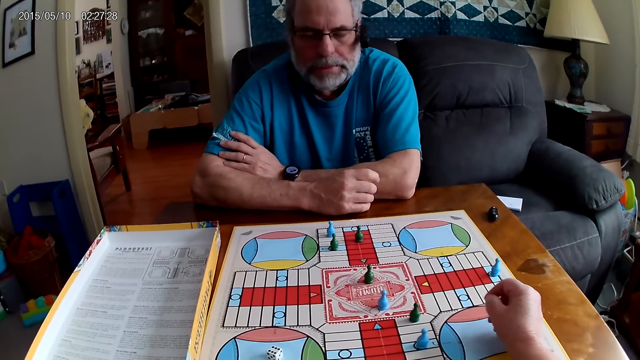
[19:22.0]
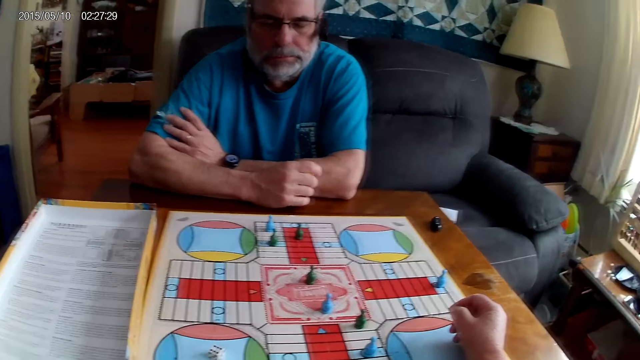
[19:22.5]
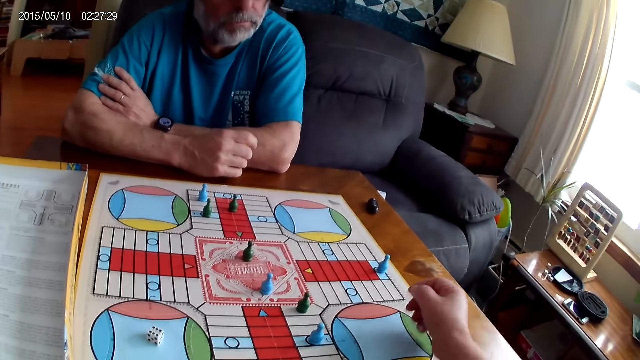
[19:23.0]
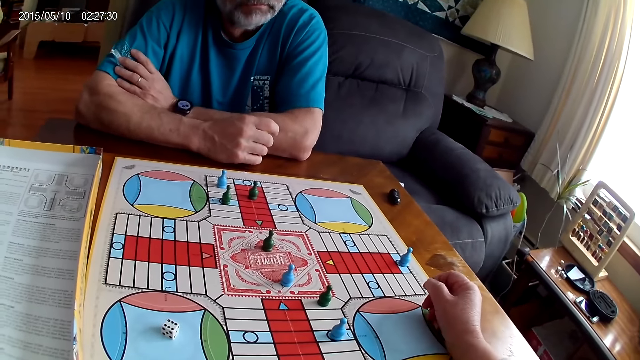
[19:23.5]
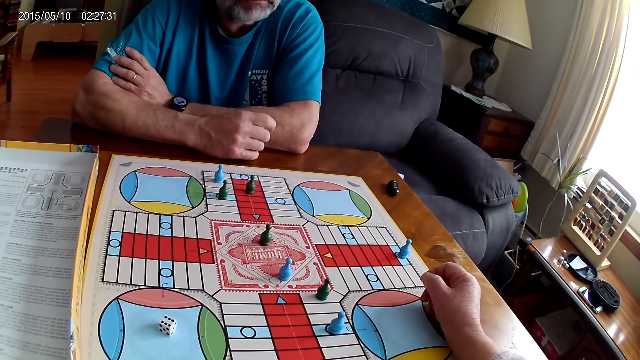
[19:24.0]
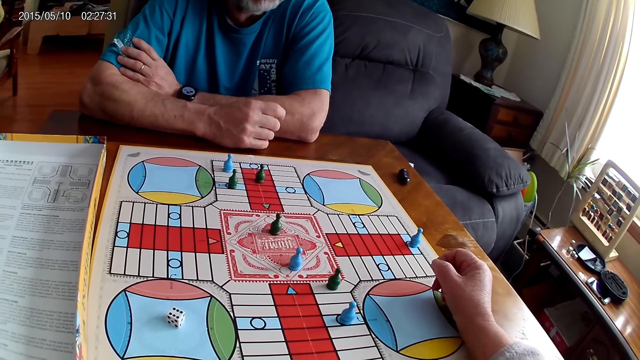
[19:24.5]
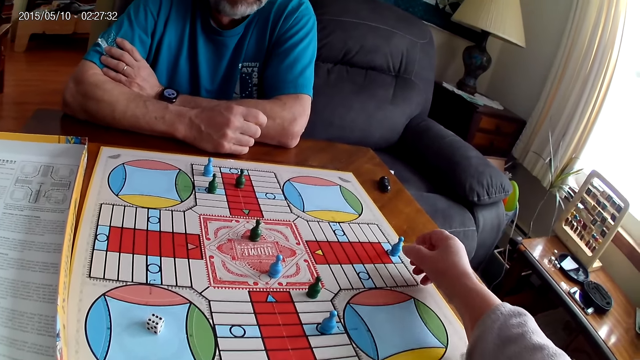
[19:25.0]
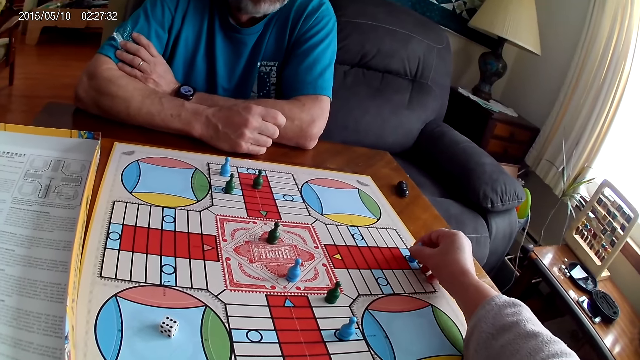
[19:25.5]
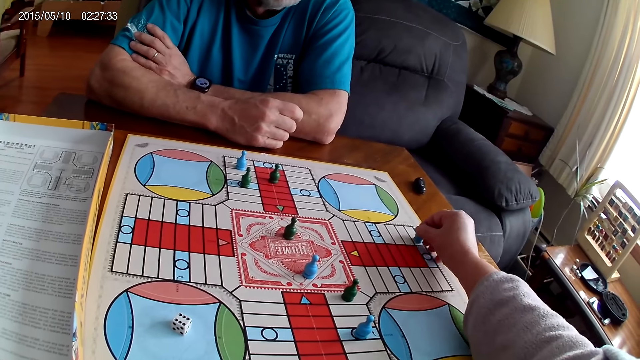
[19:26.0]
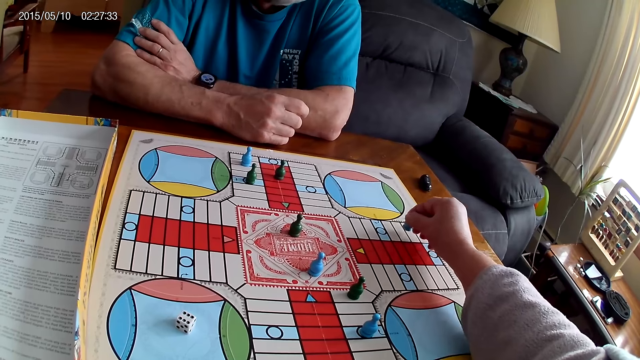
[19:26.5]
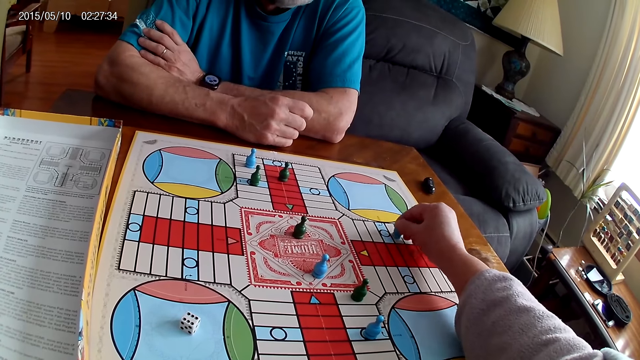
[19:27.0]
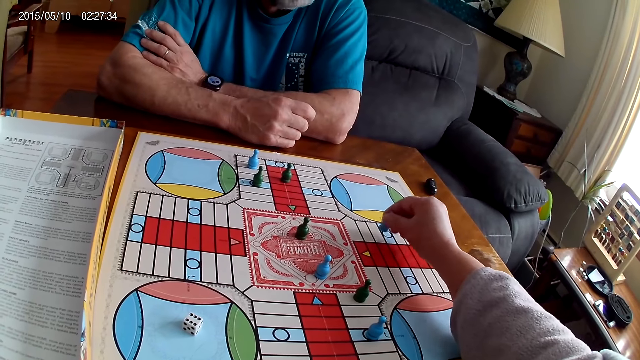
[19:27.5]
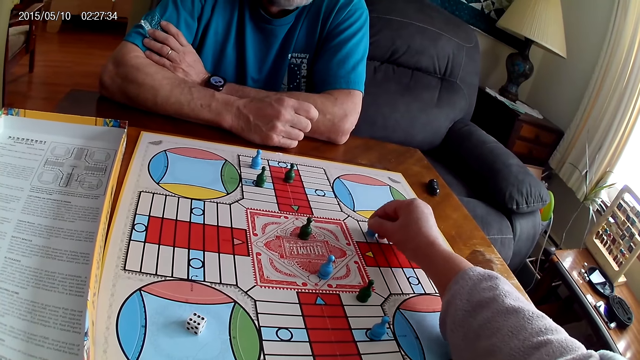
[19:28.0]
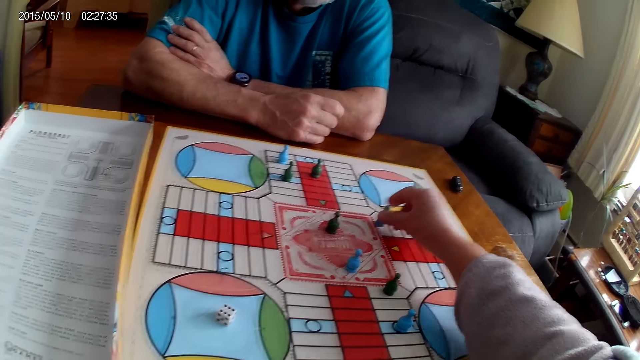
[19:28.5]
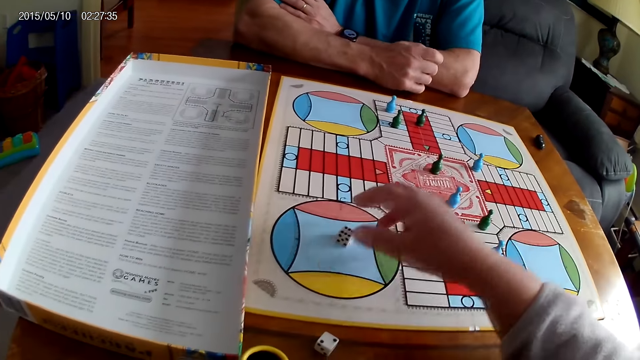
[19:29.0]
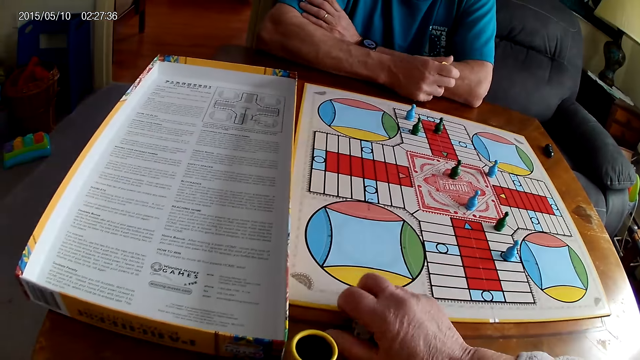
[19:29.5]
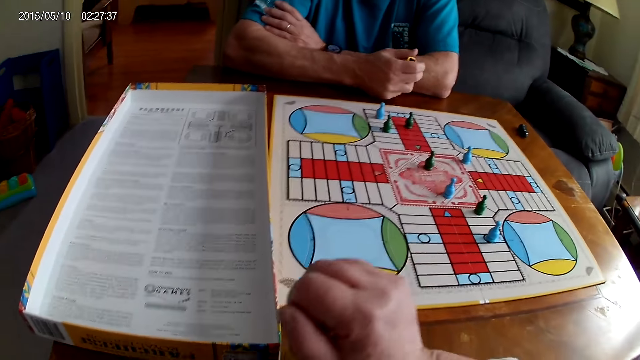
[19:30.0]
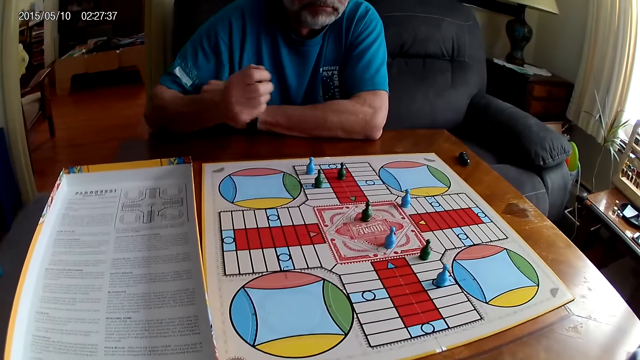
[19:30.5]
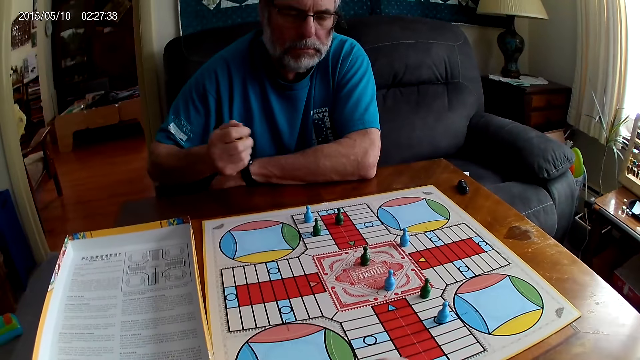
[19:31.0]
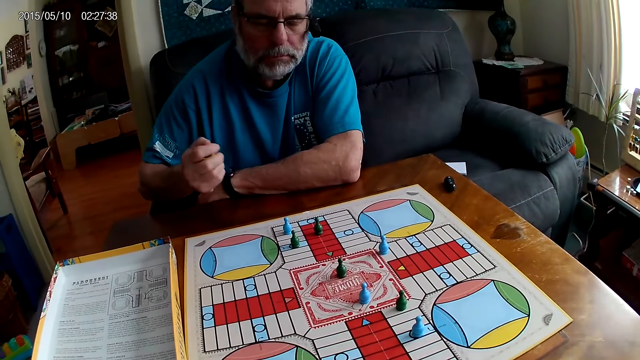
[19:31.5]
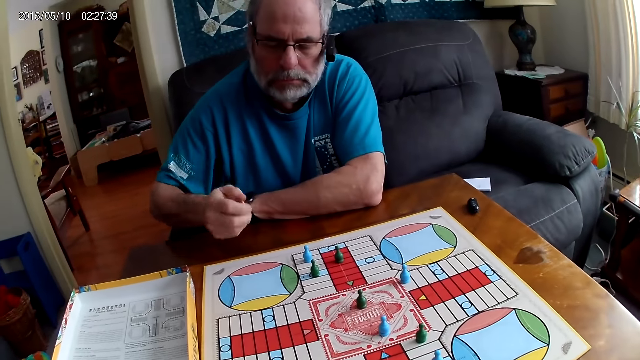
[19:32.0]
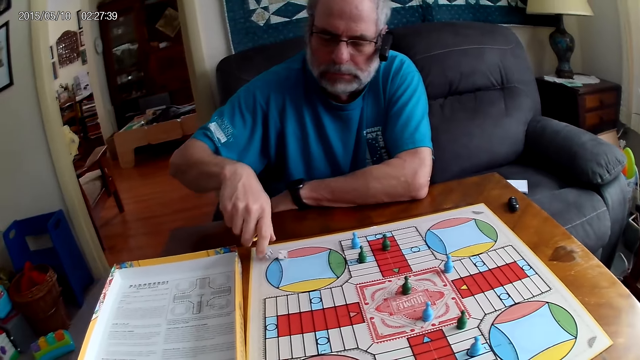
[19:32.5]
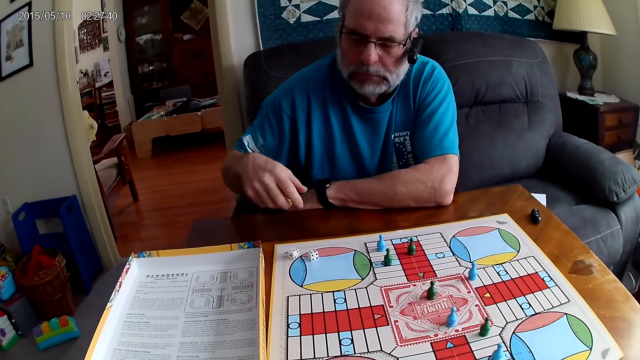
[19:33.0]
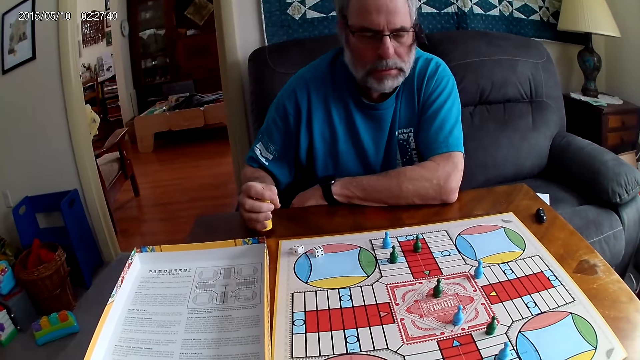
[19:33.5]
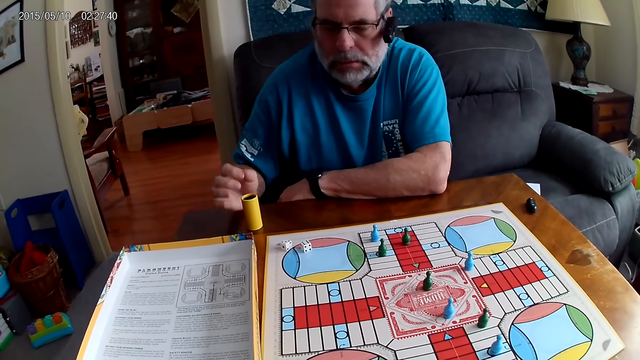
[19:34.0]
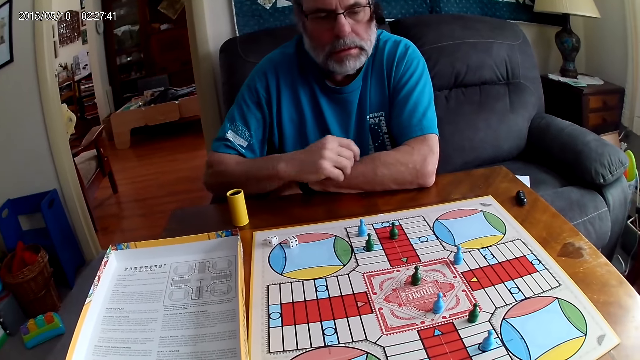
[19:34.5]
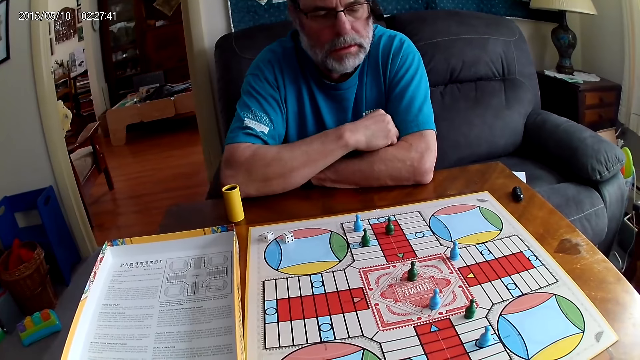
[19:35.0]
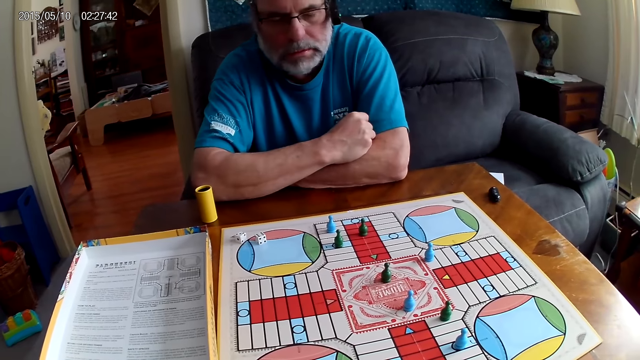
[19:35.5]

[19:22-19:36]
The camera wearer moves a blue pawn through some cells on the Ludo board with her right hand. She collects the dice. She moves the blue pawn through some cells on the Ludo board with her right hand. She puts the dice in the dice cup. A man shuffles the dice in the container or dice cup with his right hand. He pours the dice from the container on the Ludo board with his right hand. He positions the dice cup on the table. He folds his hand.

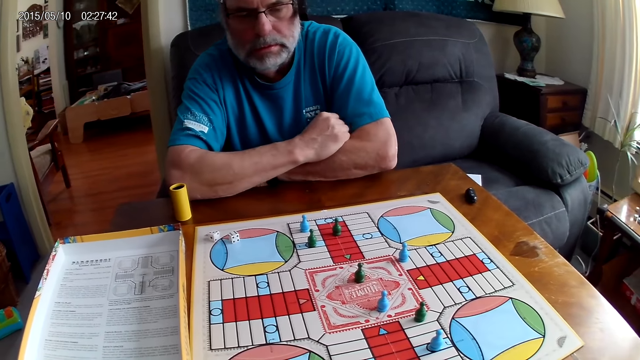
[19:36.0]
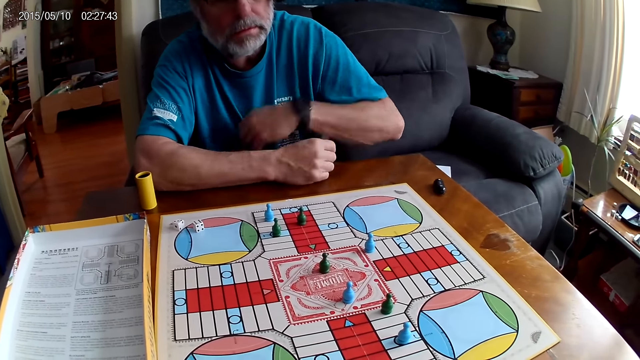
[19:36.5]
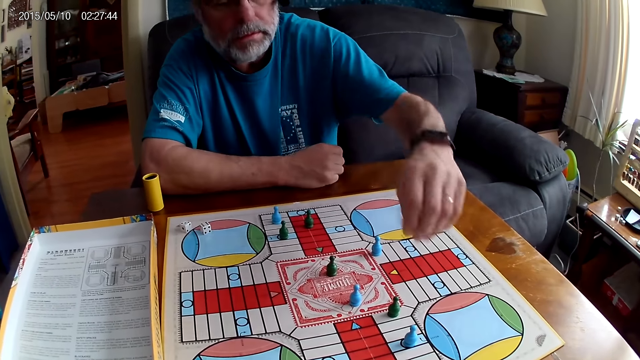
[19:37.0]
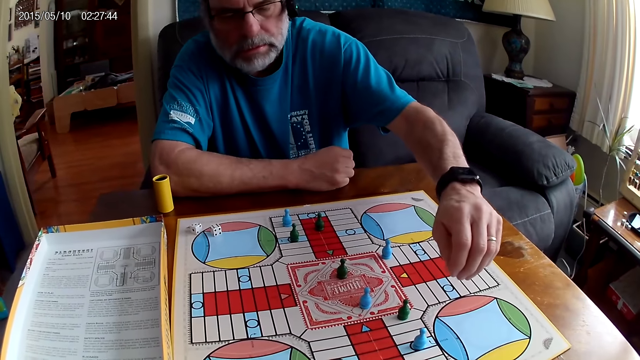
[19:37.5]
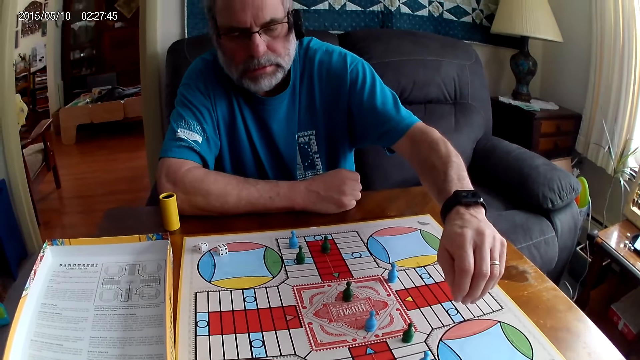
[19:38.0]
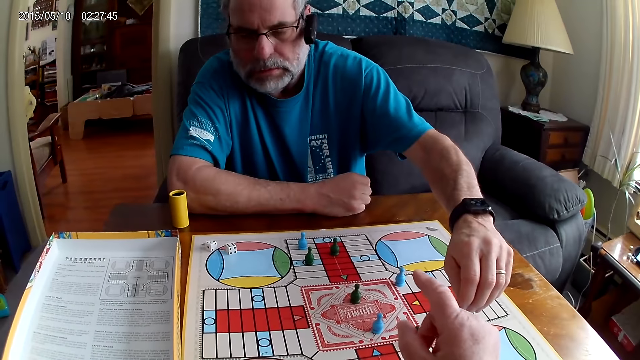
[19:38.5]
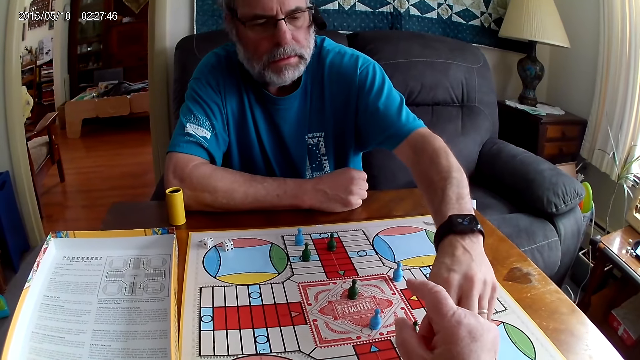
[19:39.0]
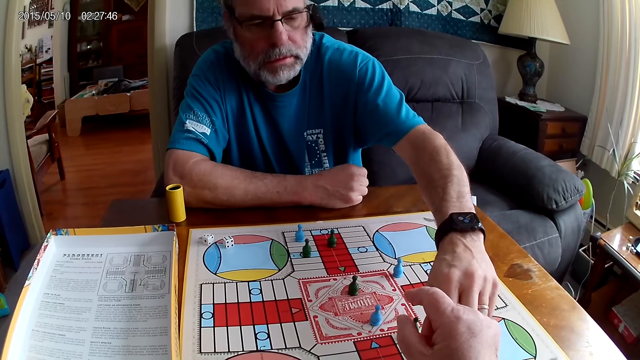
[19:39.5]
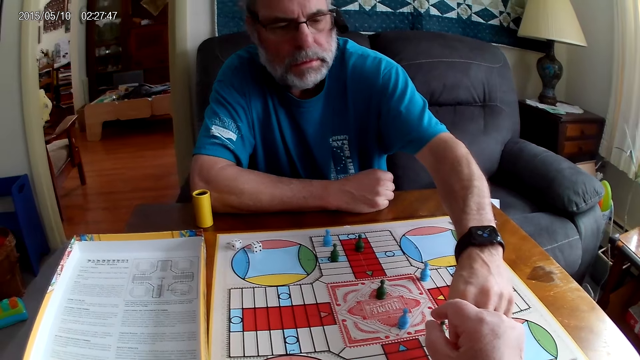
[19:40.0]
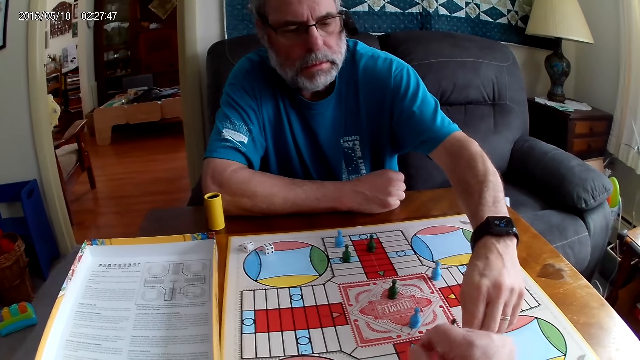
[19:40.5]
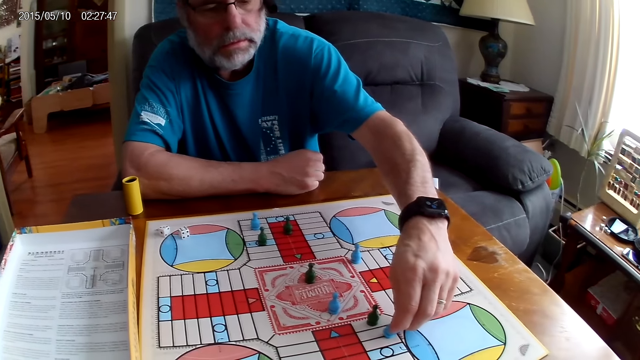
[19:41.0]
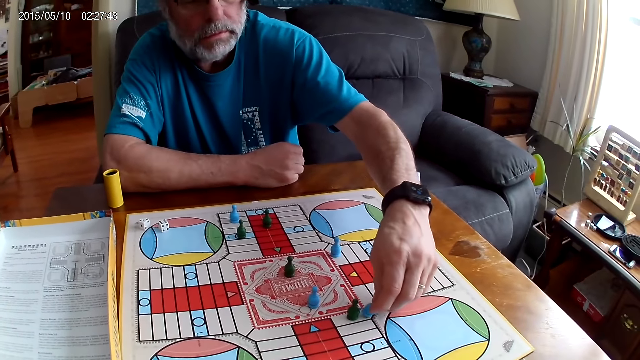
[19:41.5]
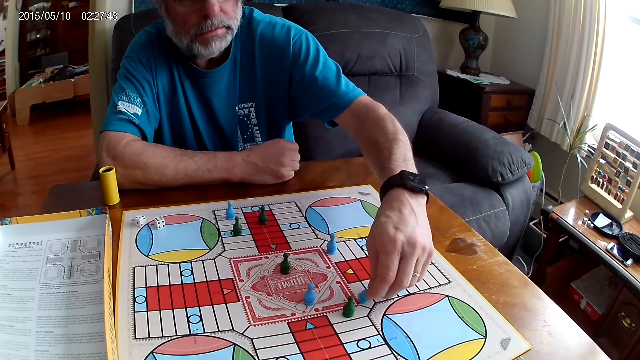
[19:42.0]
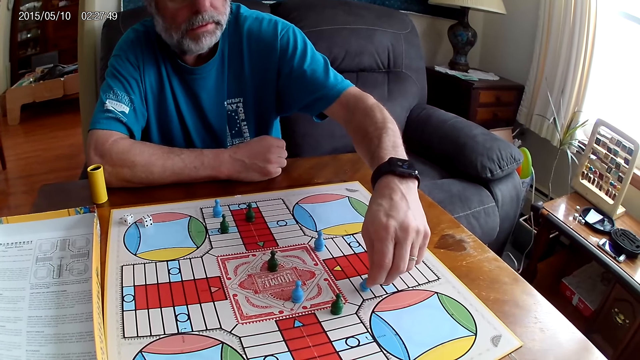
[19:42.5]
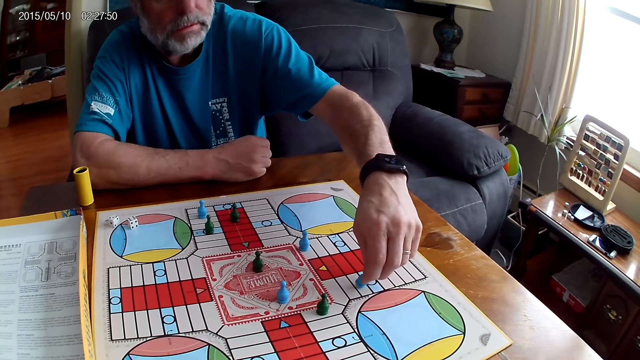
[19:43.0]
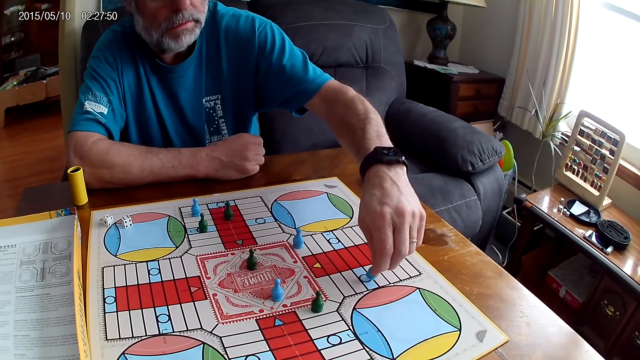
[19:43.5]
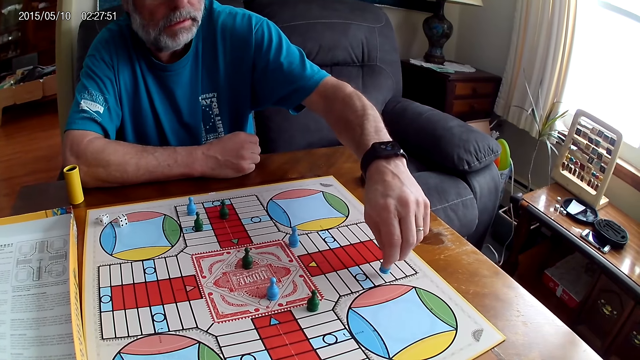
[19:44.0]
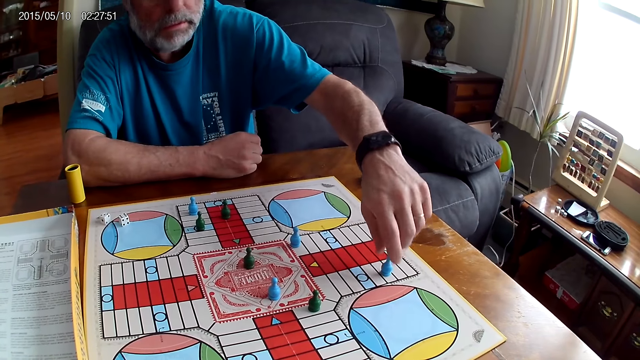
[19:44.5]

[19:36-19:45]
A man lifts his hand from the table. He looks at the board game. The camera wearer points at the board. The man moves a green pawn through some cells on the Ludo board with his right hand.
